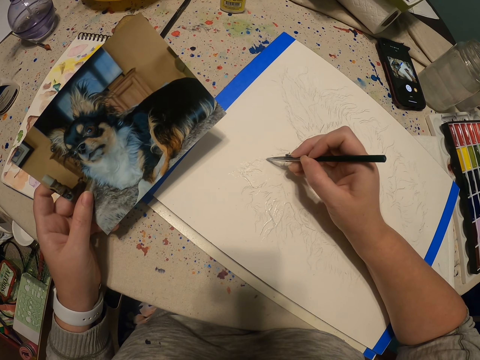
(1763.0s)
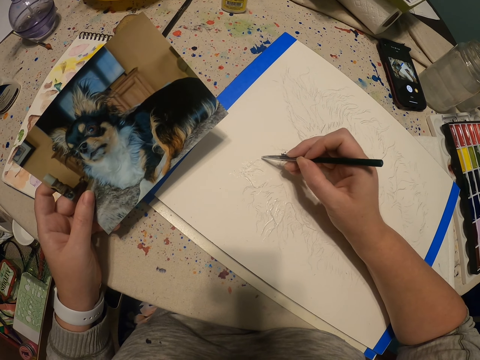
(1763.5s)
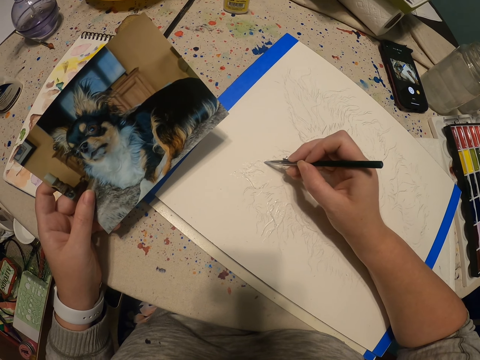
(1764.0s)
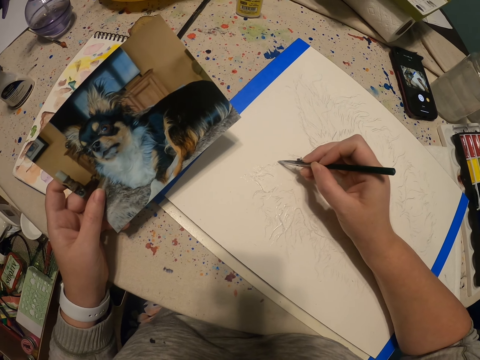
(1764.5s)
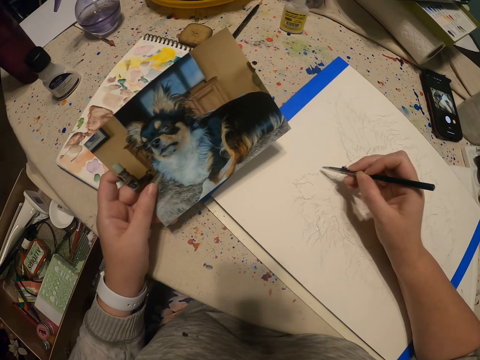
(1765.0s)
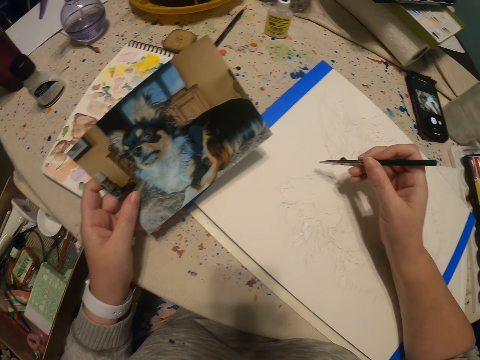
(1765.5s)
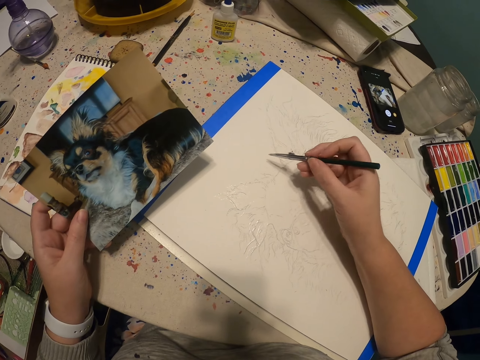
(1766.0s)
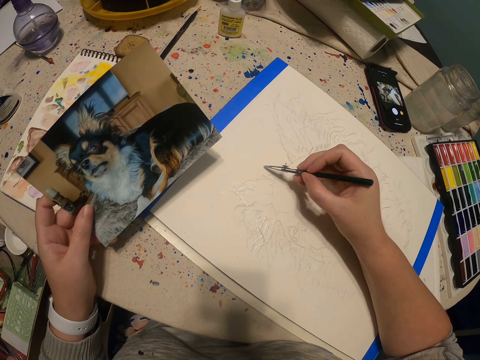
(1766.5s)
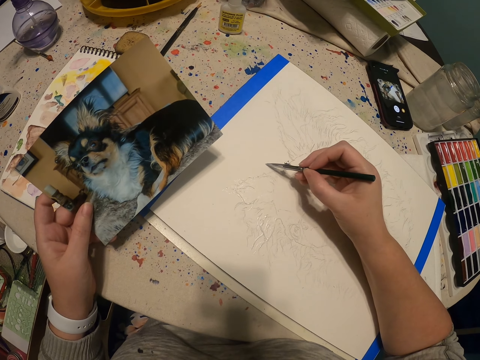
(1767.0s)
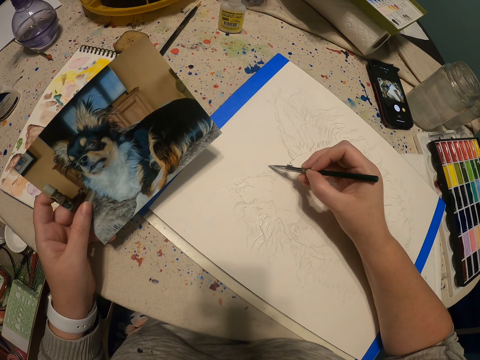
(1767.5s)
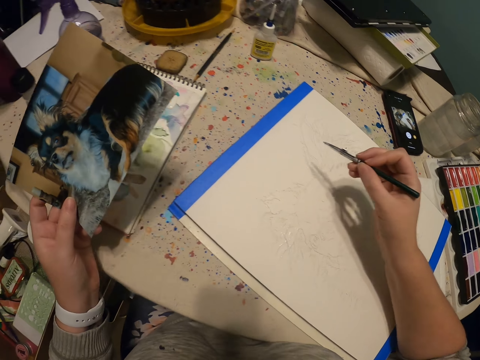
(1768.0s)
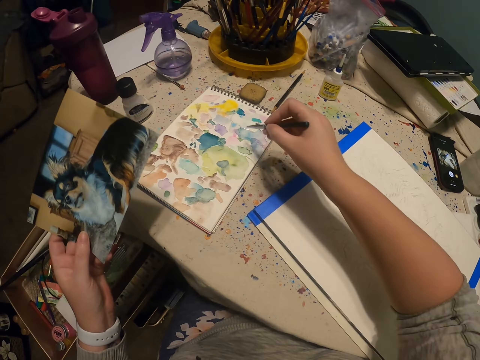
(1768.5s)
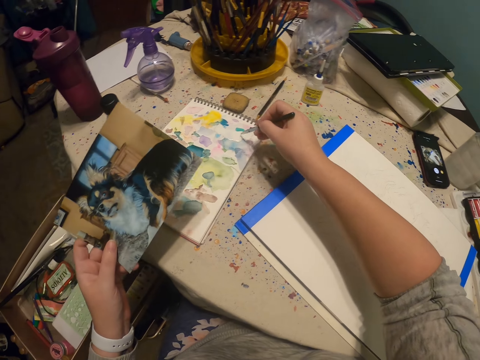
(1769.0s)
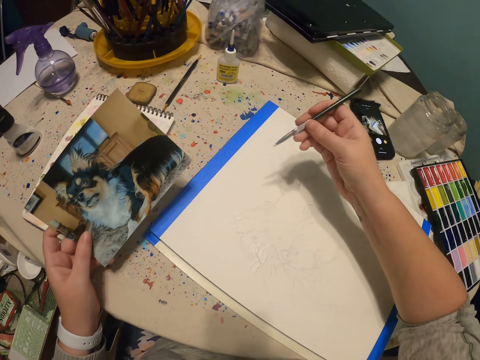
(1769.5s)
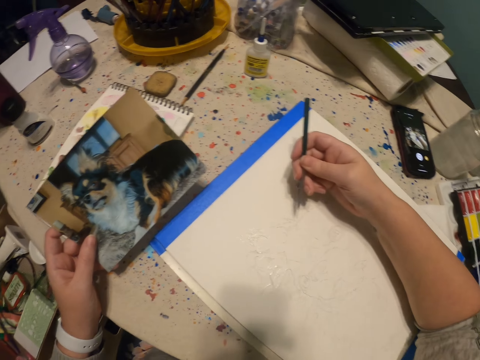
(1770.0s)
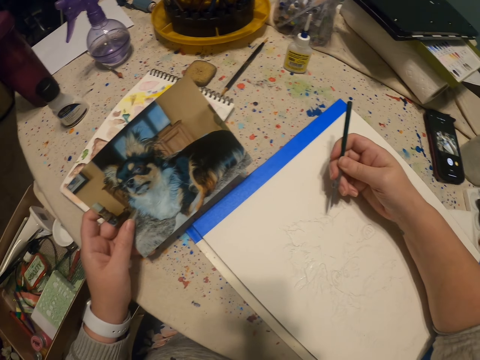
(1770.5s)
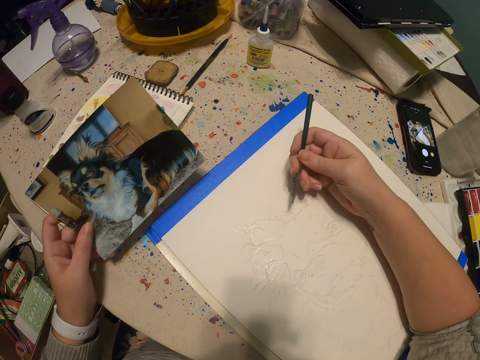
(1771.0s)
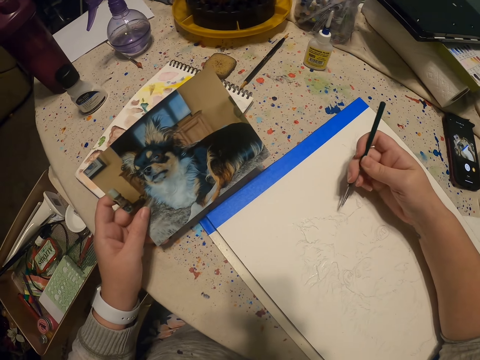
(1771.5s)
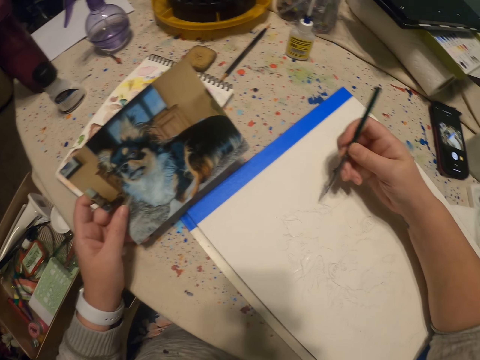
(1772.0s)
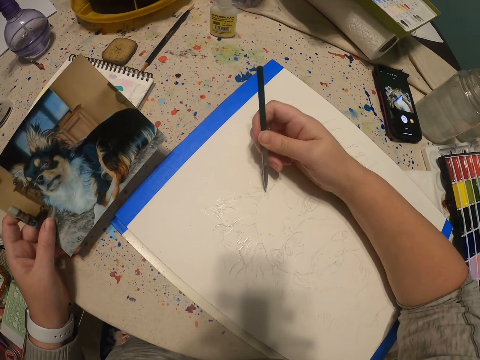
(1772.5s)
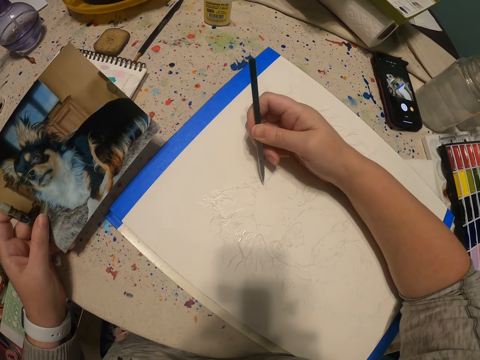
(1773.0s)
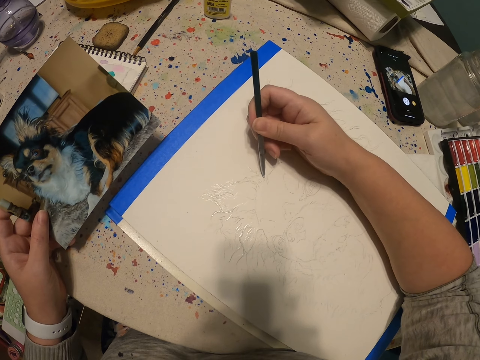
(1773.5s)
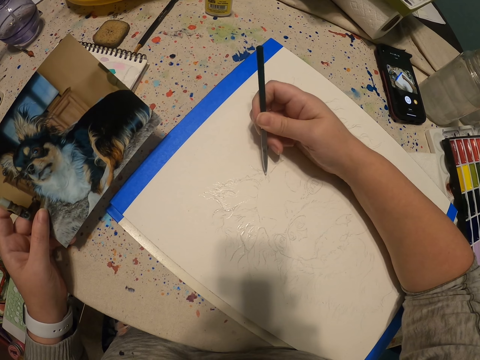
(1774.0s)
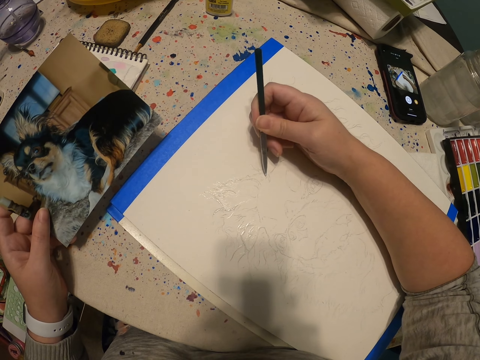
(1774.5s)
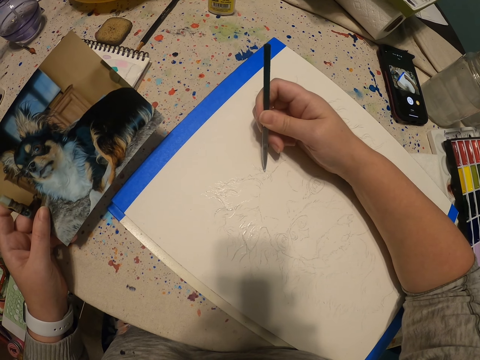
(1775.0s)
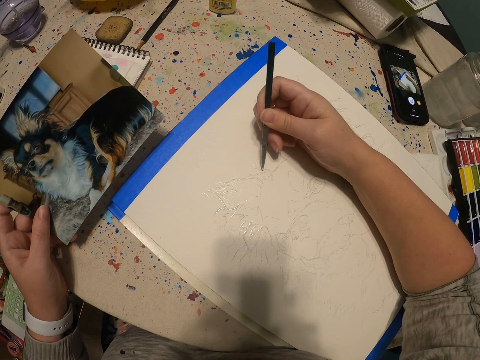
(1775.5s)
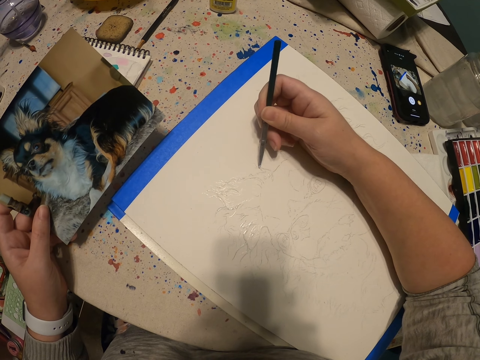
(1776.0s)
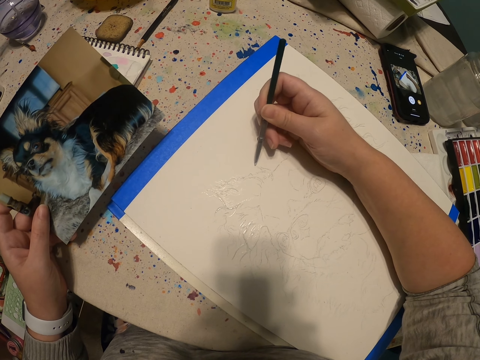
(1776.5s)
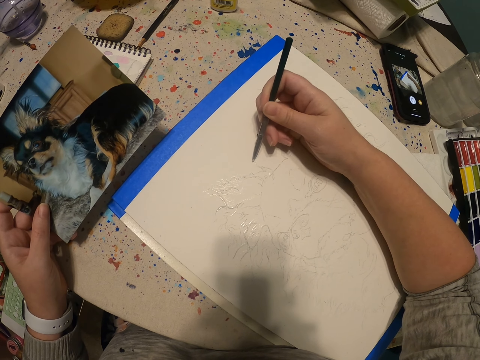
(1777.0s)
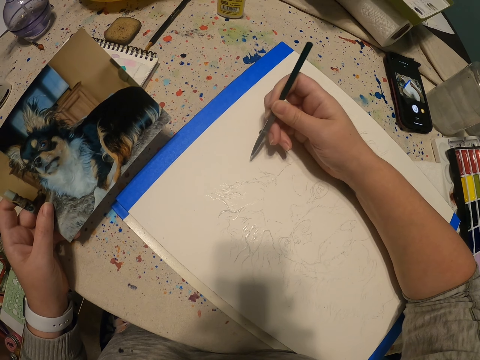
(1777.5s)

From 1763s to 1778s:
The camera wearer moves a hand from a table. They scoop paint on a book with a paint pen. They put a hand on the table. They paint a sketch with the paint pen on the book.

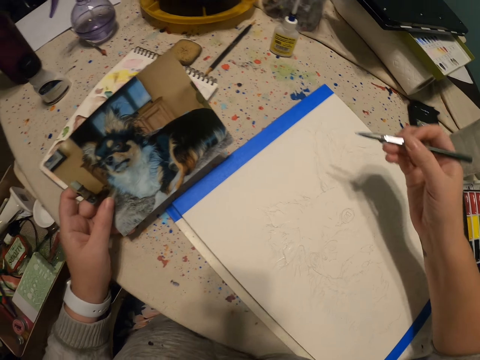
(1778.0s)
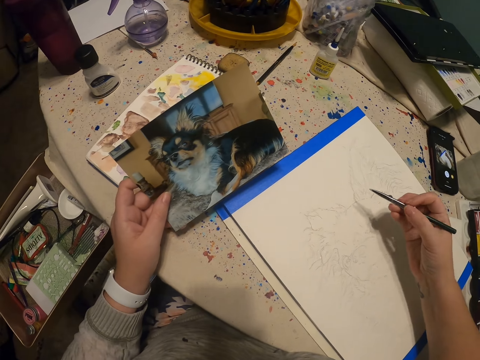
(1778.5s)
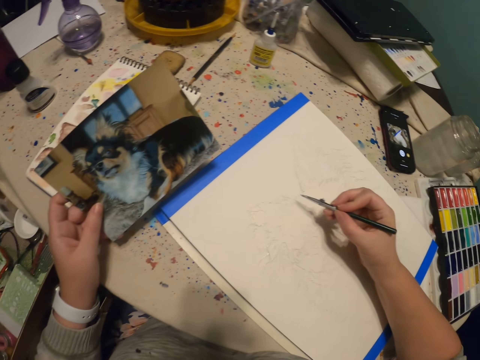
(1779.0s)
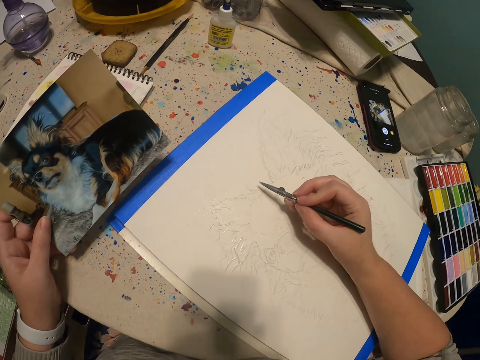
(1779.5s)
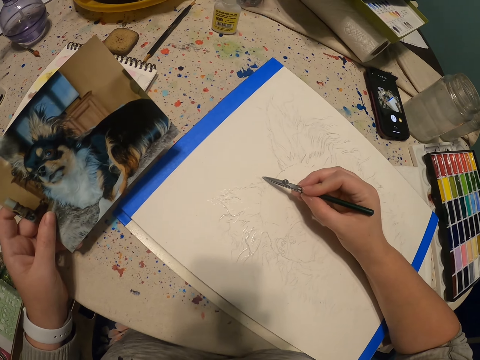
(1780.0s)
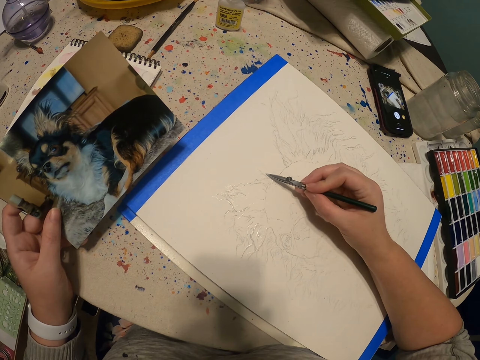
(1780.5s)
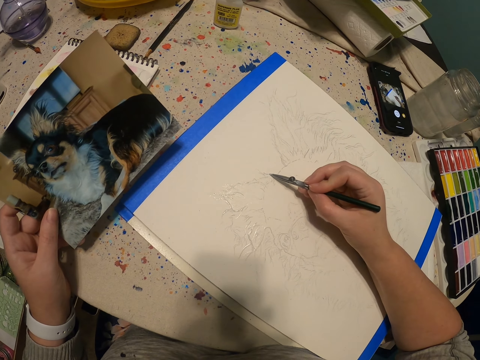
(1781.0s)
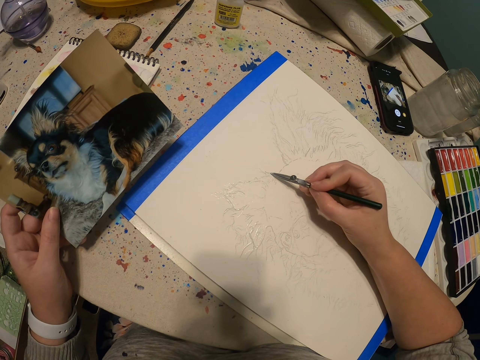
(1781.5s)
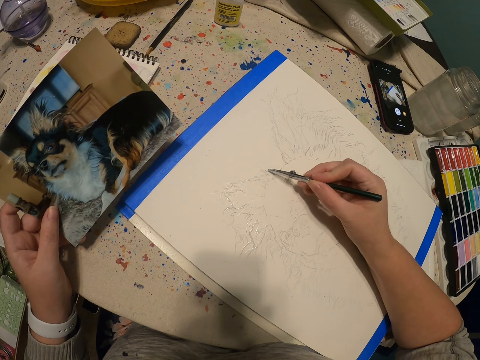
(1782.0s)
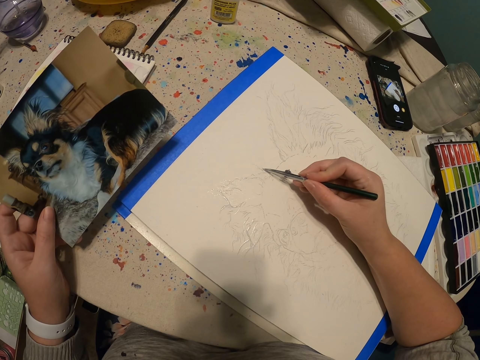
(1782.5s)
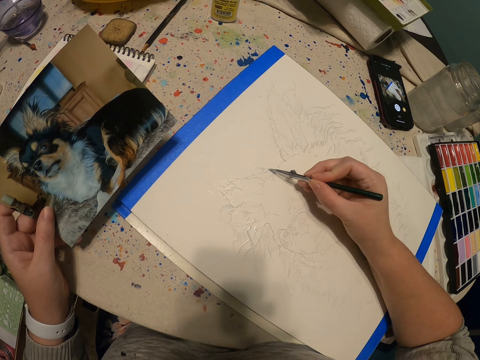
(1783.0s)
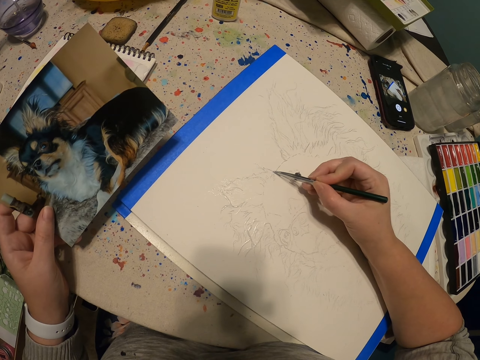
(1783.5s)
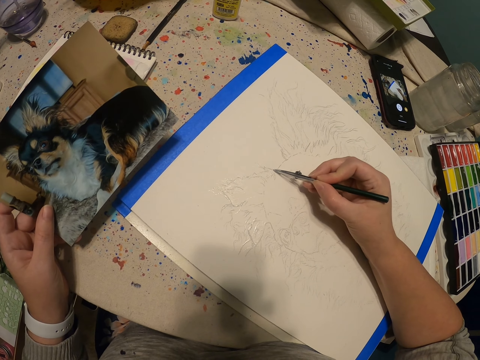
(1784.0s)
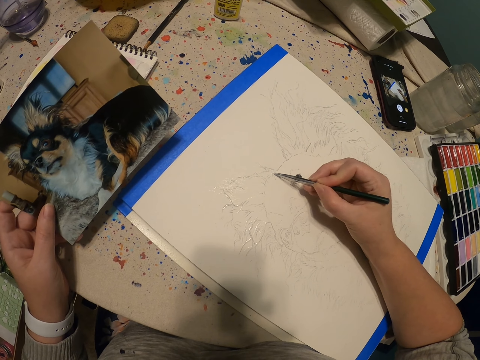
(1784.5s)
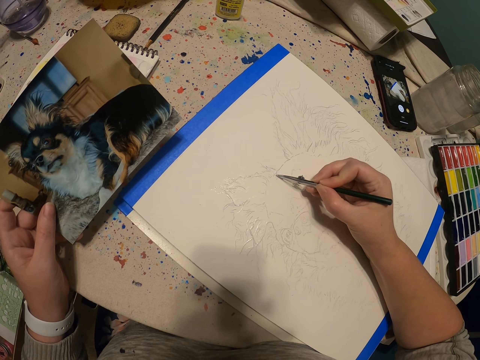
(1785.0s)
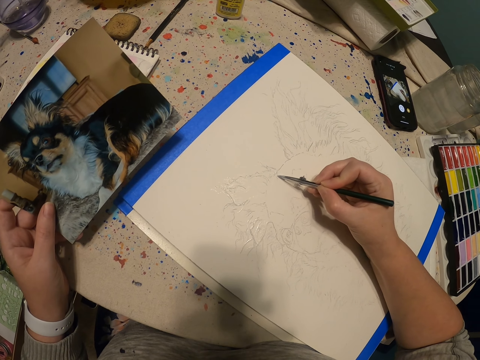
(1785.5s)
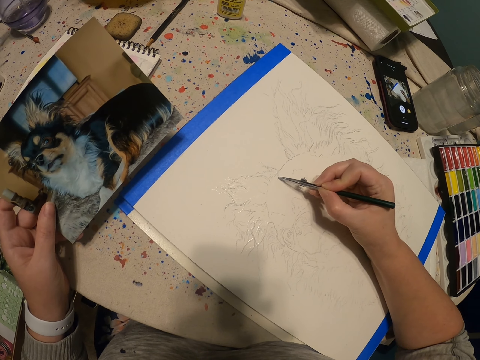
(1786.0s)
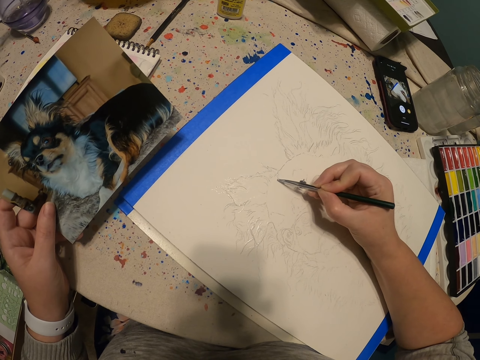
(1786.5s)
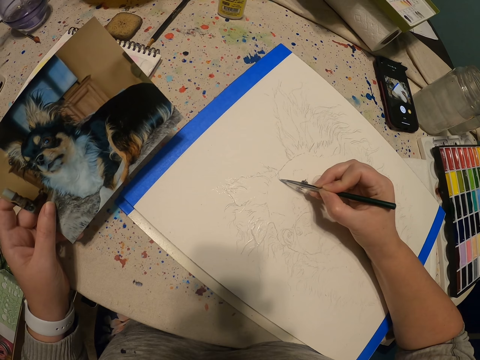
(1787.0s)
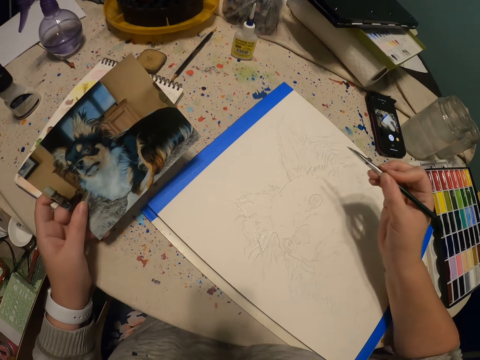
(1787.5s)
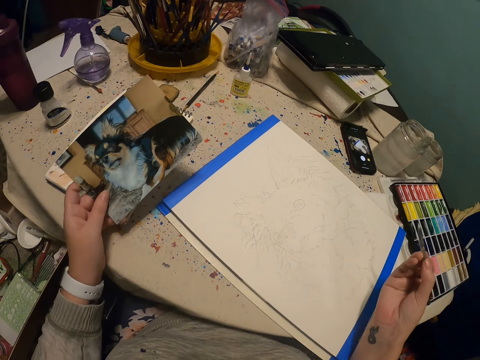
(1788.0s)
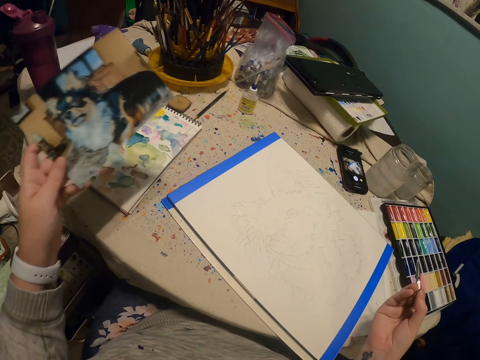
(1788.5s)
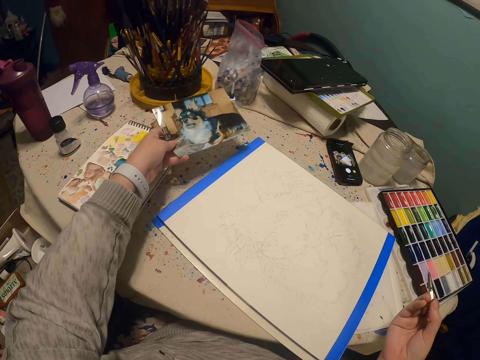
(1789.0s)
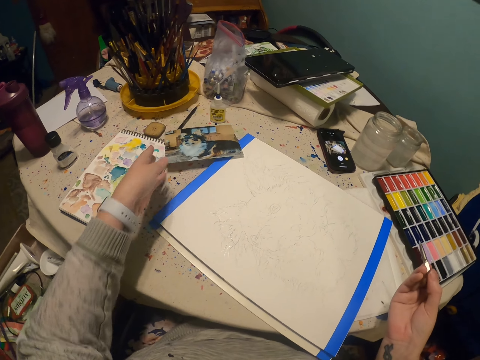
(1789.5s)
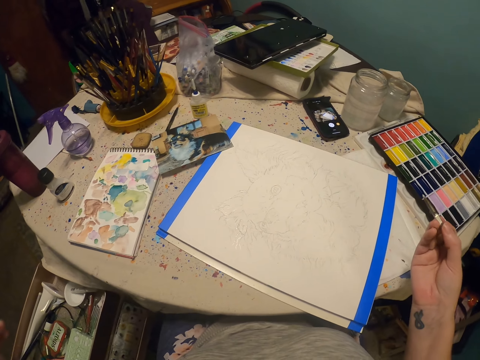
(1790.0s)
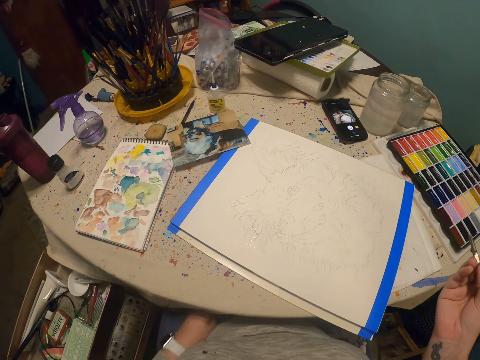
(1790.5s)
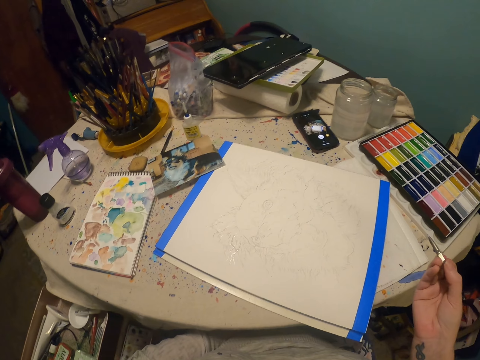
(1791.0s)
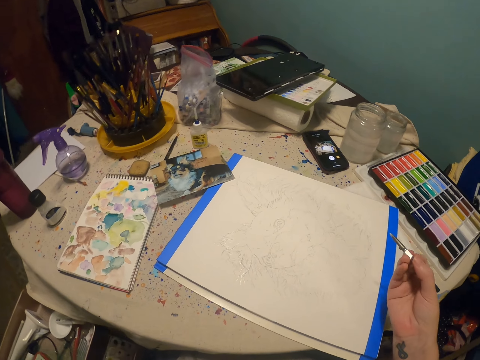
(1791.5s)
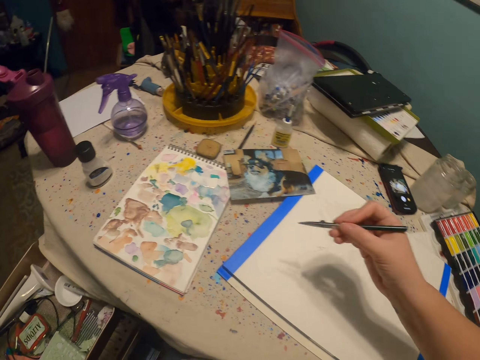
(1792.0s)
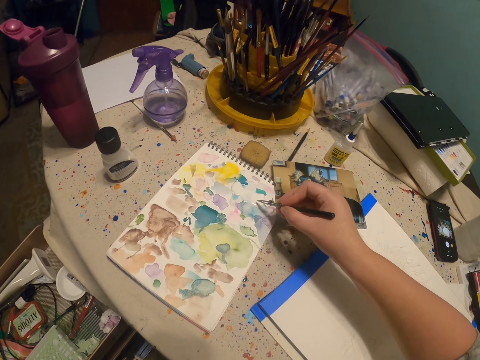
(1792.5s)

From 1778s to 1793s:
The camera wearer moves a hand from a table. She puts down a picture of a dog. She puts a hand between her thighs.
